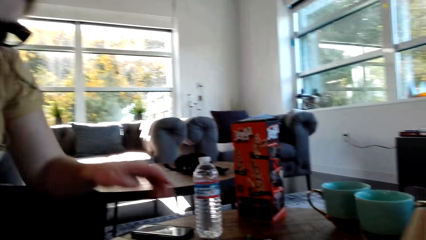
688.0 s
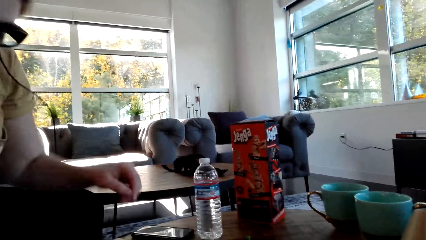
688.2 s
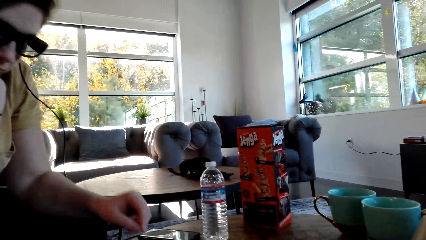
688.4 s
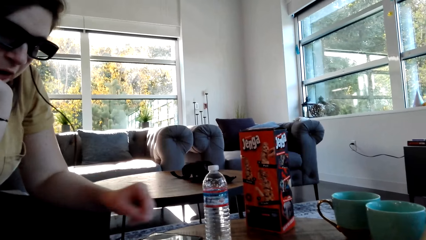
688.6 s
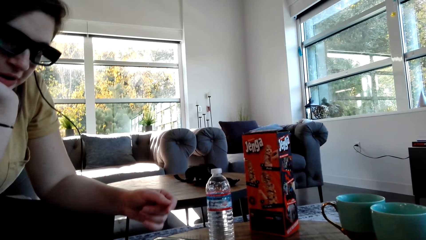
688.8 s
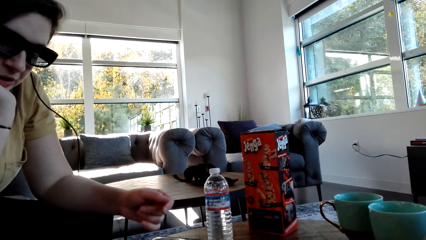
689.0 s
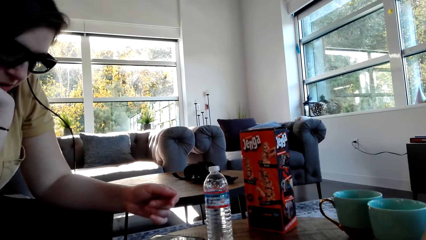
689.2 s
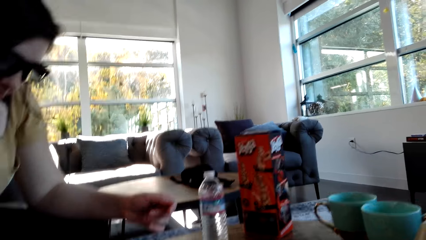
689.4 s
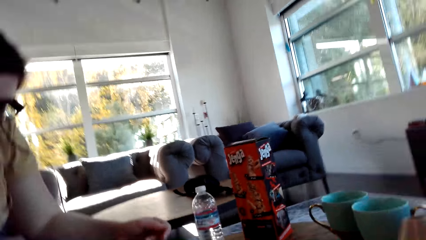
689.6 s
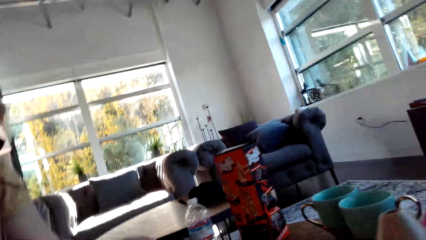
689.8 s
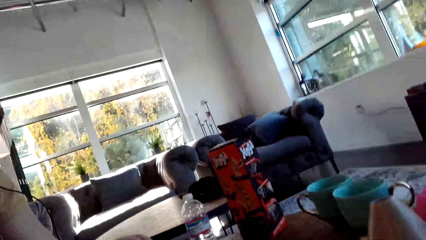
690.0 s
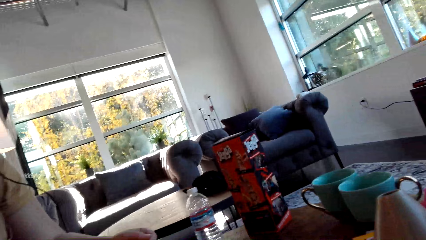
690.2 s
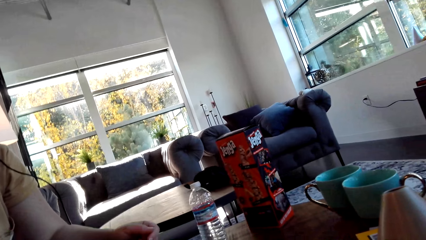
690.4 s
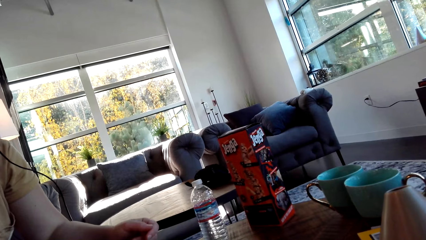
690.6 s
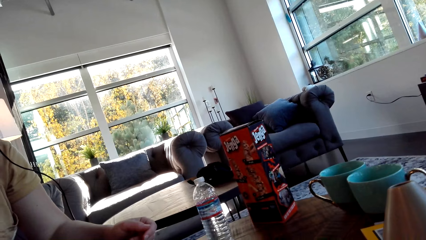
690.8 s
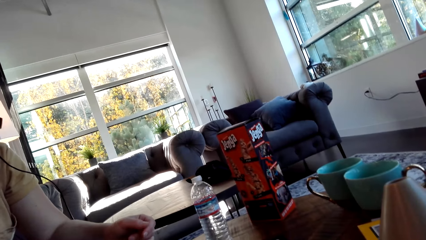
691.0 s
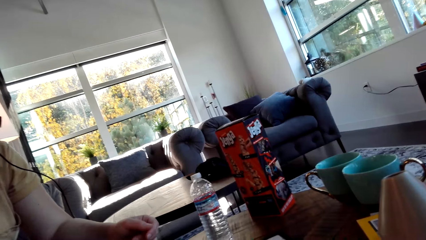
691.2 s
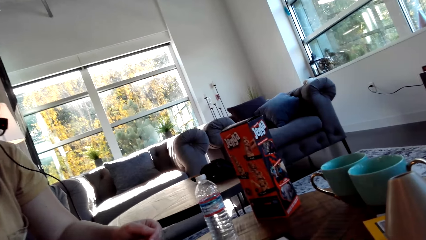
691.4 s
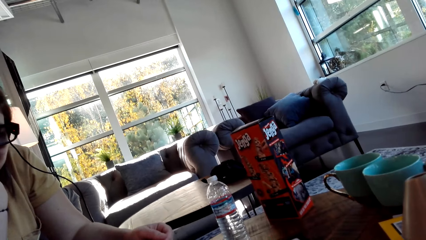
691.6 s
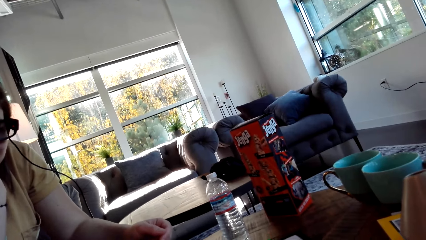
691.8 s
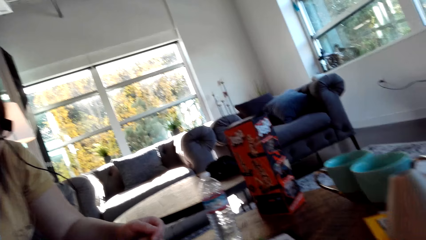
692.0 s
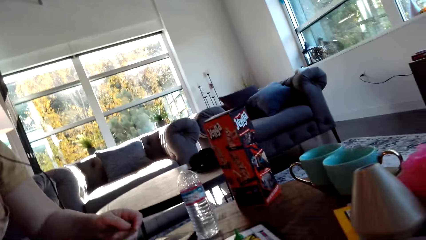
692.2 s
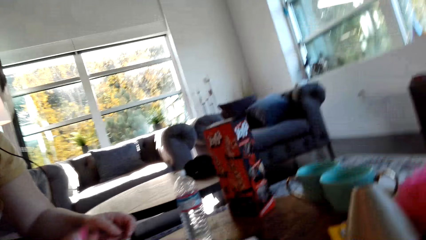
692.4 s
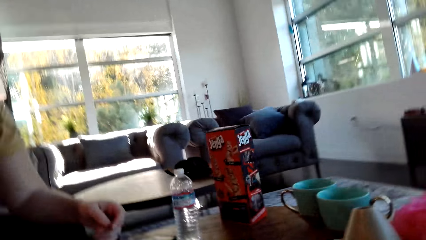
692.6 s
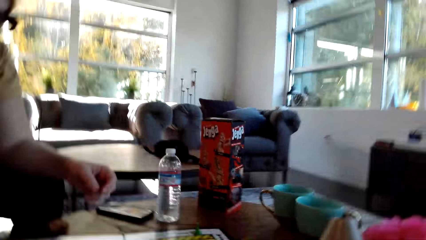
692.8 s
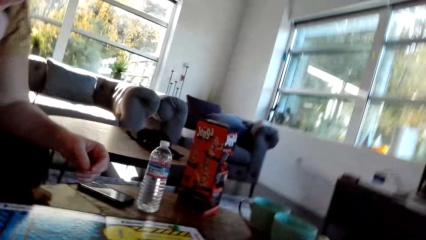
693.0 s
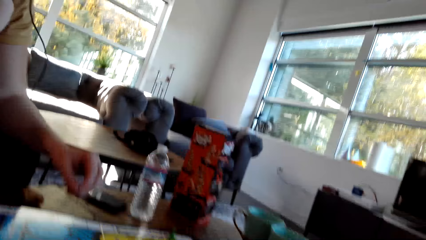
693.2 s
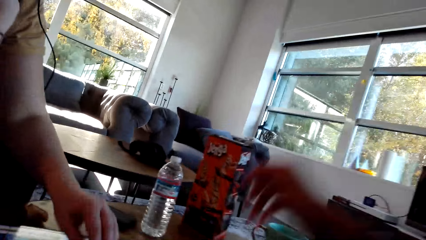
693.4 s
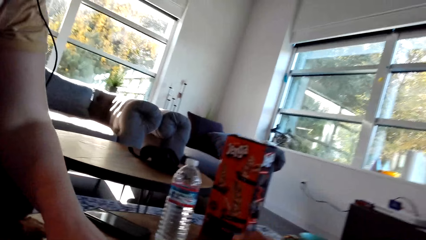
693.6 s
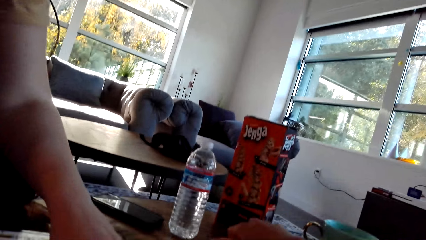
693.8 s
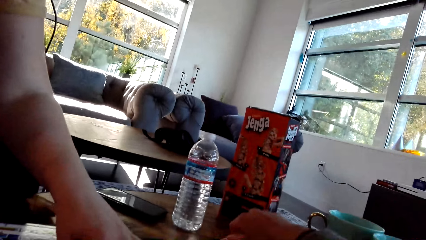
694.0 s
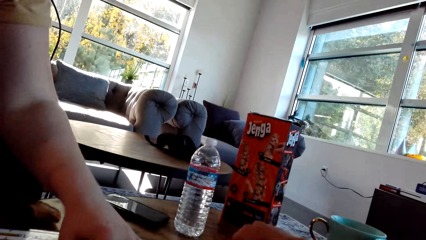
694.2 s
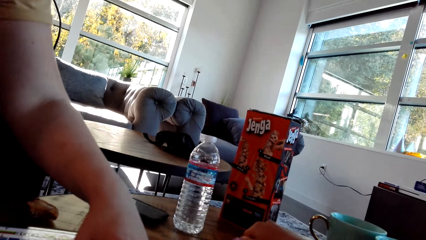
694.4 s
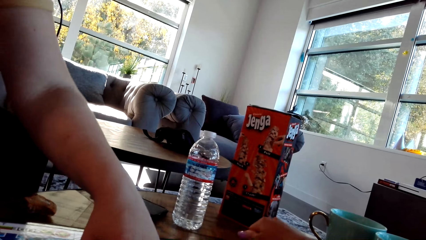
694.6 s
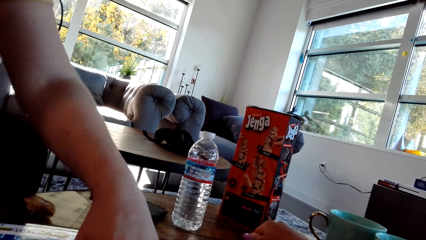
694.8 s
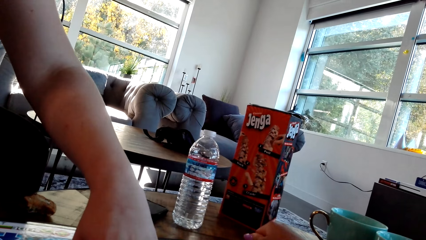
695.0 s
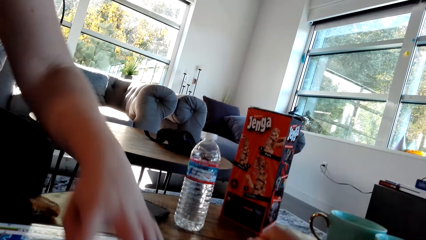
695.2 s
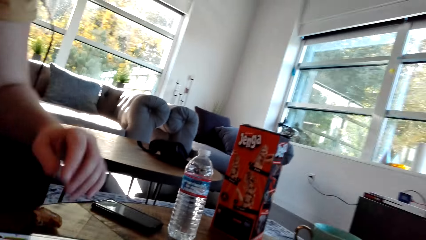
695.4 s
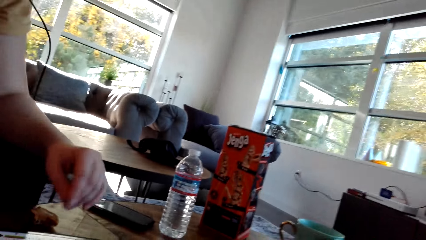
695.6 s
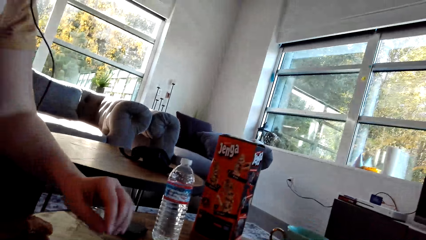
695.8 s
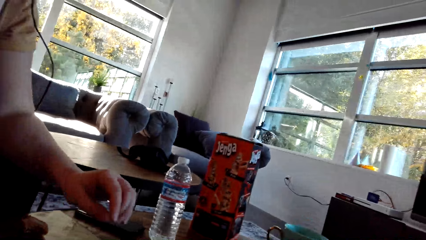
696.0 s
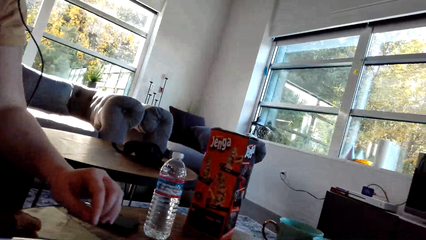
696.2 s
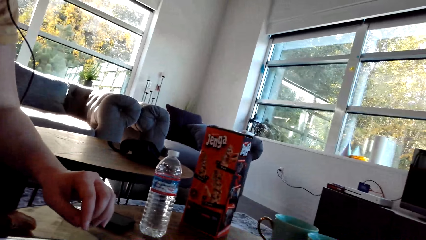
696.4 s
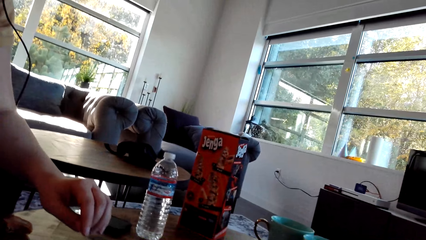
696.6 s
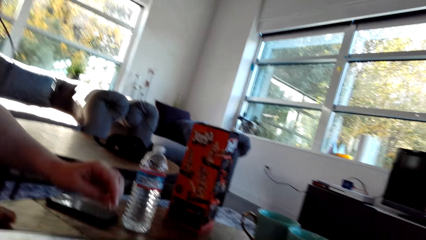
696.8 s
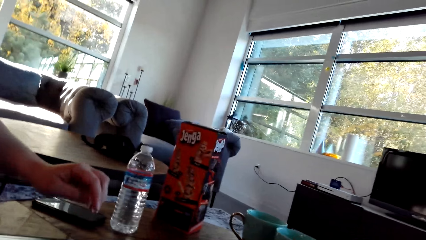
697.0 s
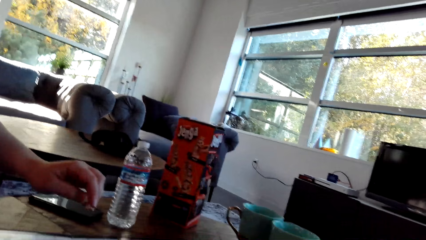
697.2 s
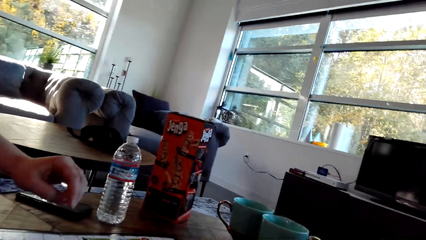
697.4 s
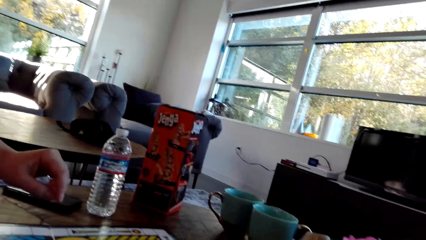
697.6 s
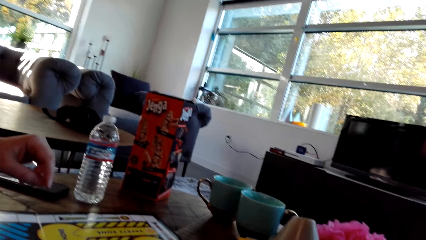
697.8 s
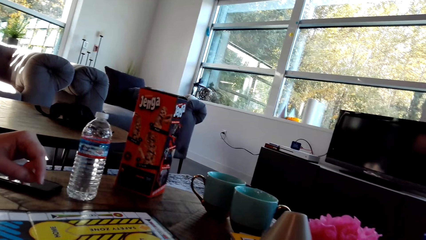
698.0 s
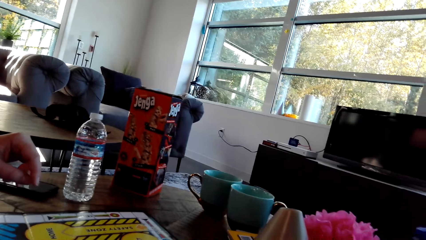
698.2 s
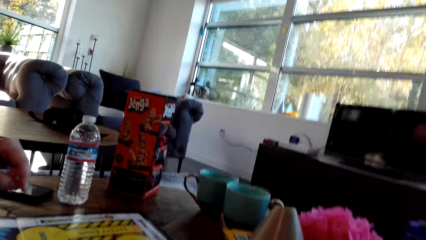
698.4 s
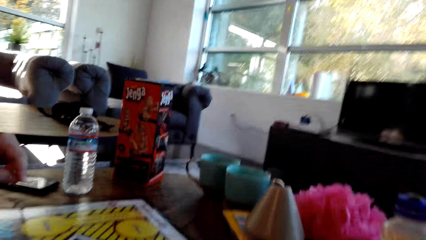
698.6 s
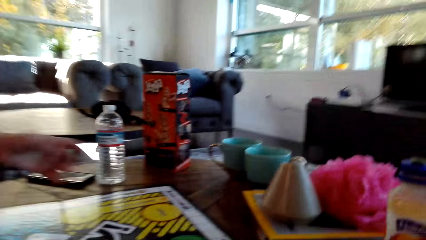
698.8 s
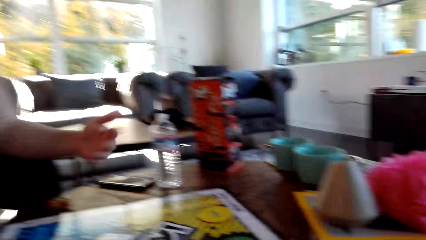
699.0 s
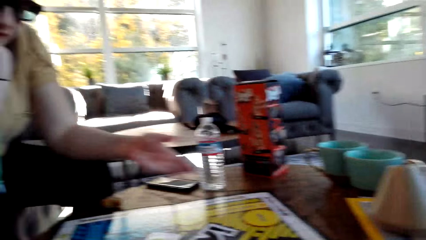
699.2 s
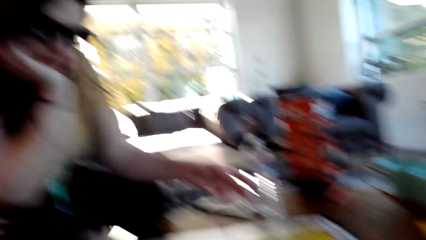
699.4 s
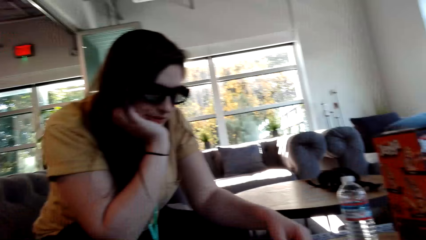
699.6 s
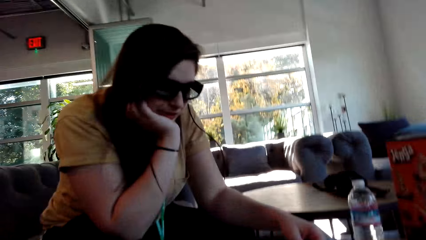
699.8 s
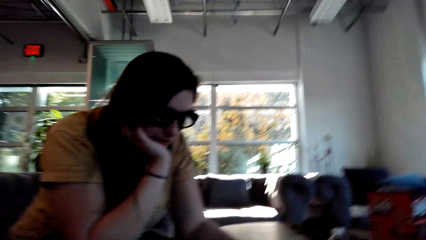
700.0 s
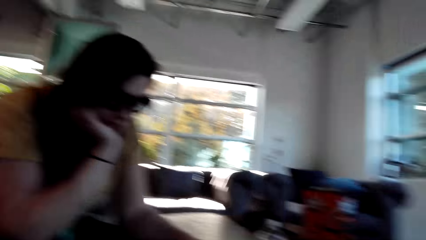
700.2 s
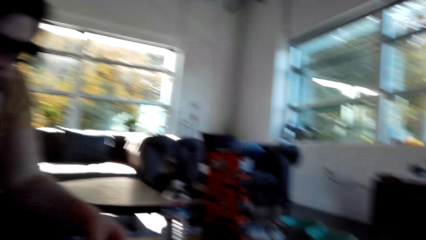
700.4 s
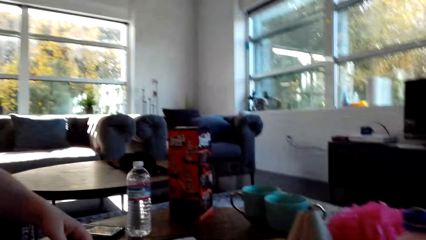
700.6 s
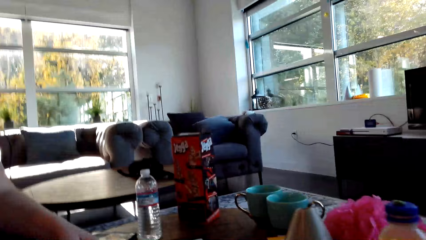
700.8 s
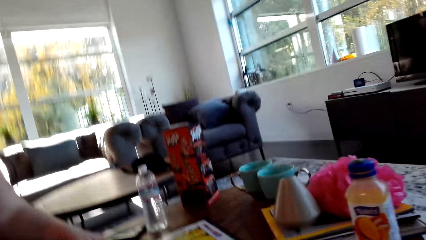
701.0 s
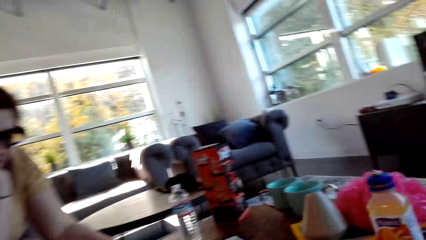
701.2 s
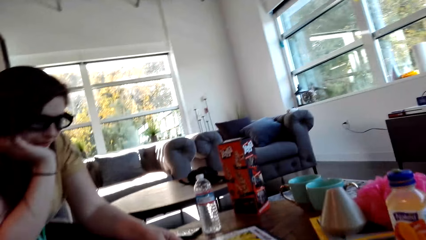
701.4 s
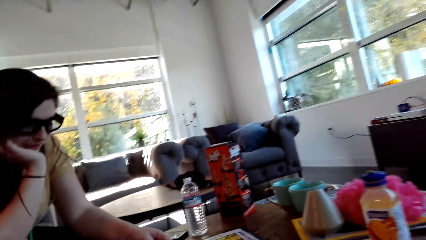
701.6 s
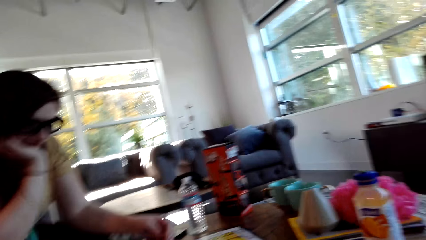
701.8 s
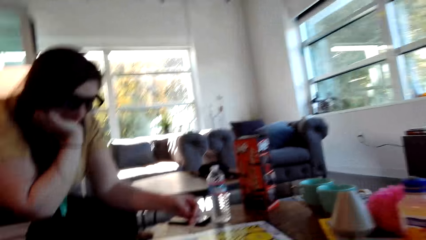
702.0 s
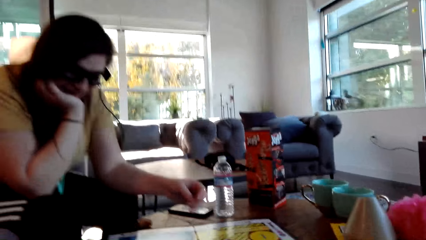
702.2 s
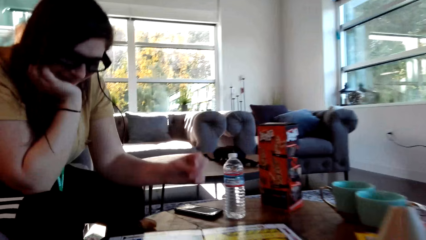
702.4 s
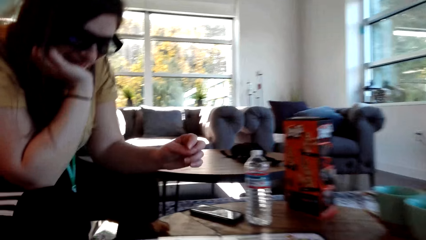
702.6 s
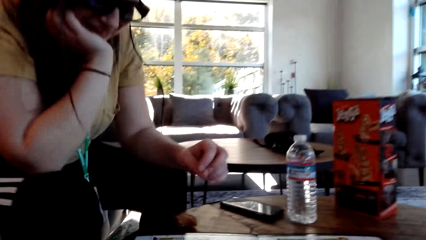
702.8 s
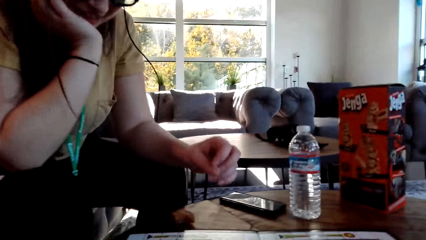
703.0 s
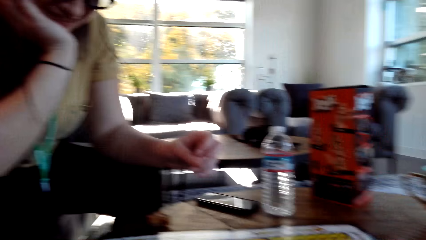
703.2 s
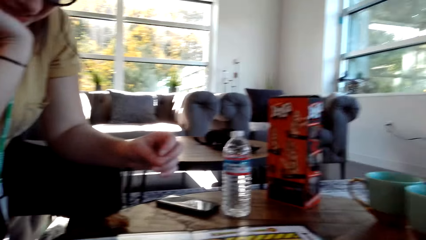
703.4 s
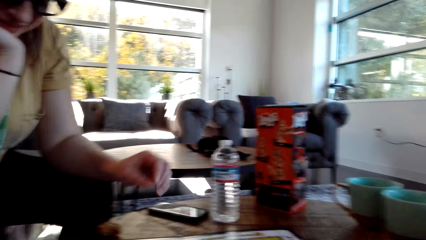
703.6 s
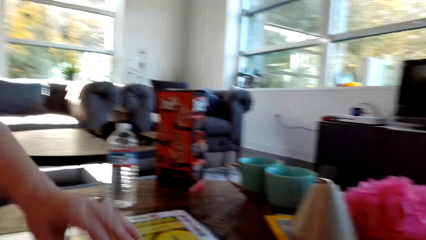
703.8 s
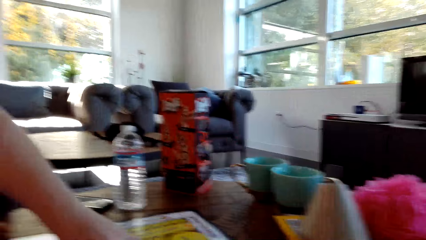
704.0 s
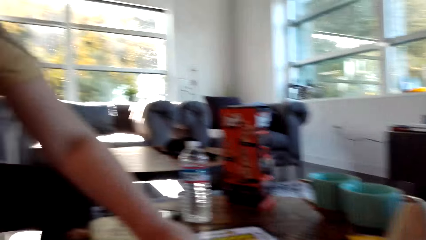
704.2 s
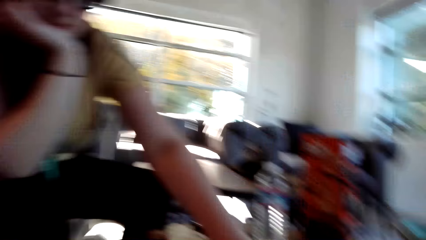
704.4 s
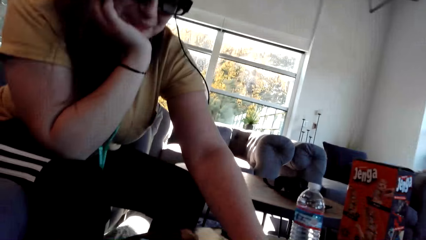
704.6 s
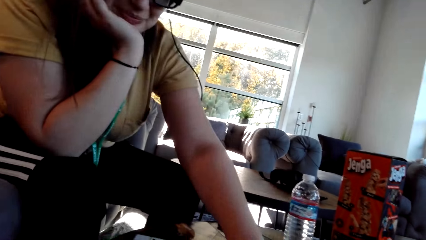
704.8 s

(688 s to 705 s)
The camera wearer moves the pawn on the game board.
